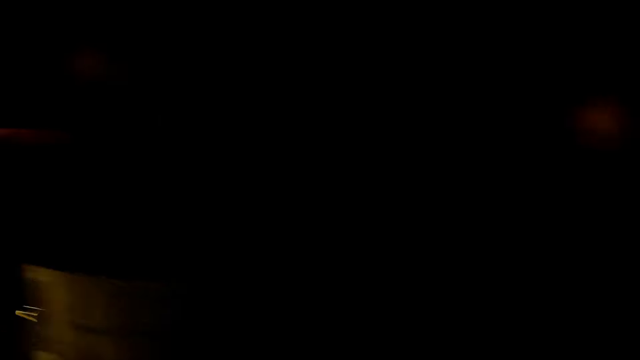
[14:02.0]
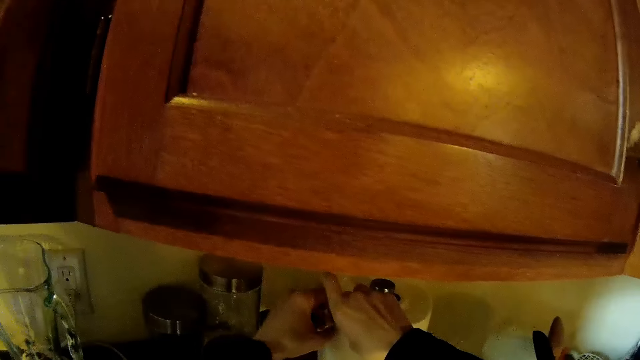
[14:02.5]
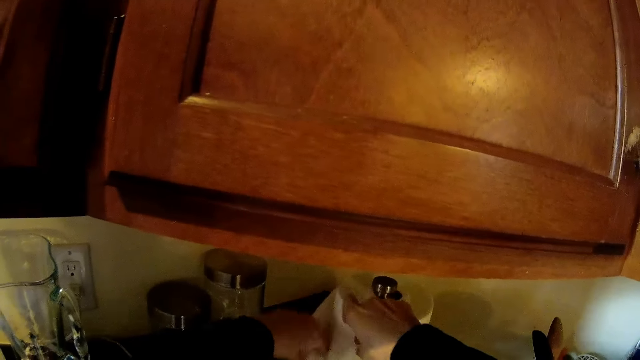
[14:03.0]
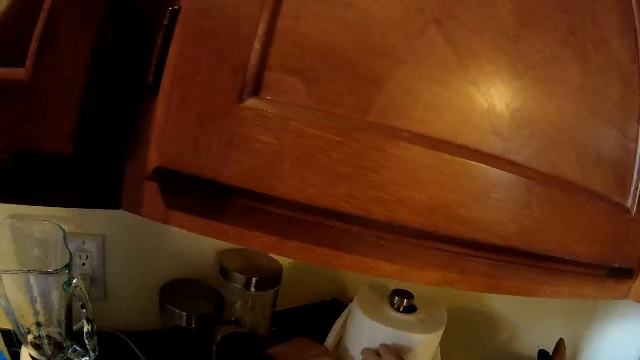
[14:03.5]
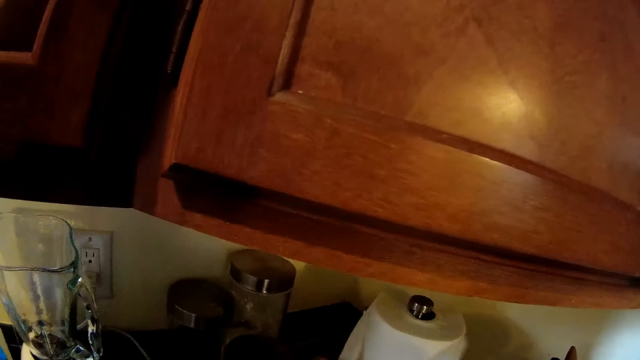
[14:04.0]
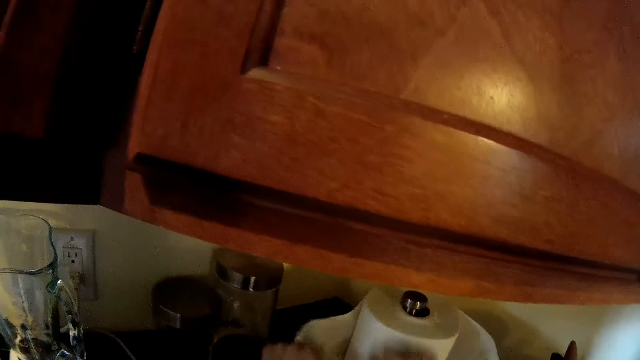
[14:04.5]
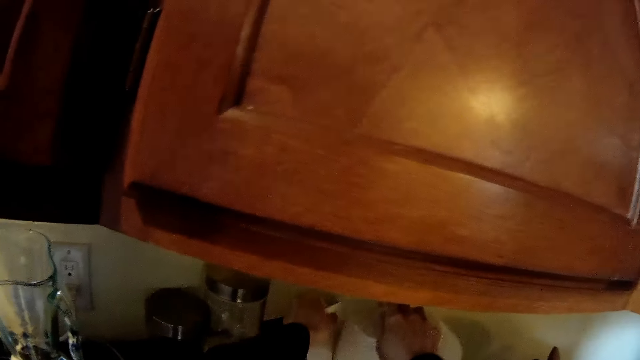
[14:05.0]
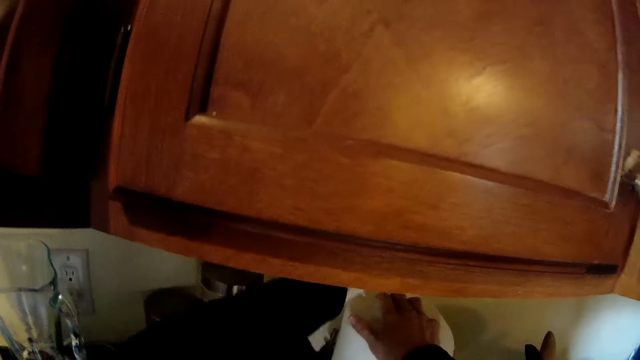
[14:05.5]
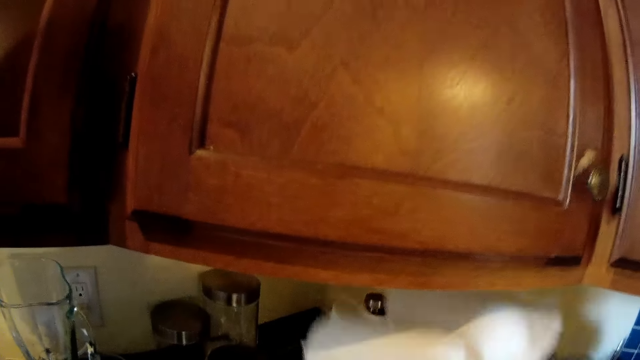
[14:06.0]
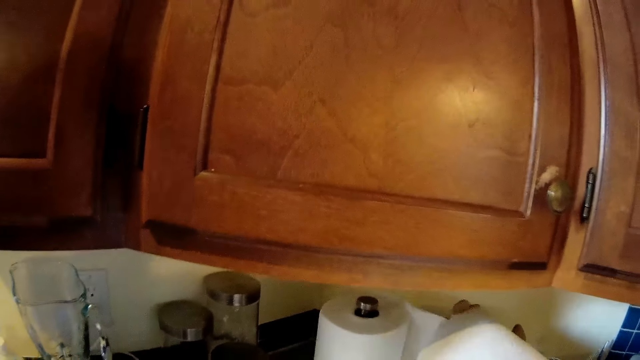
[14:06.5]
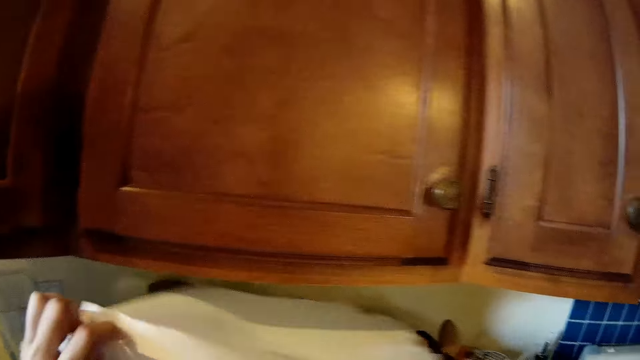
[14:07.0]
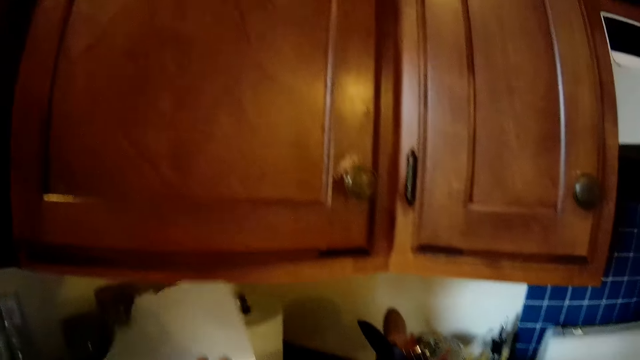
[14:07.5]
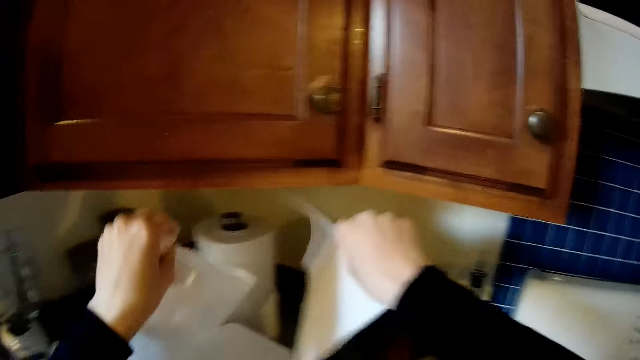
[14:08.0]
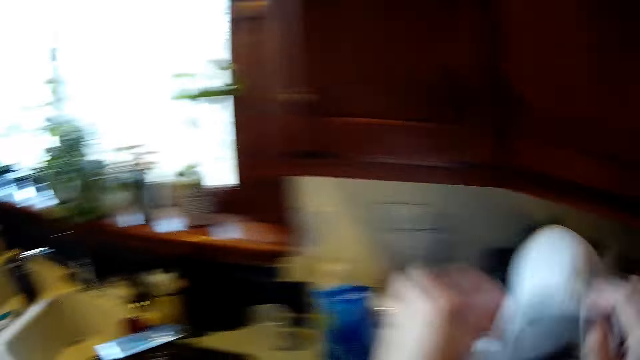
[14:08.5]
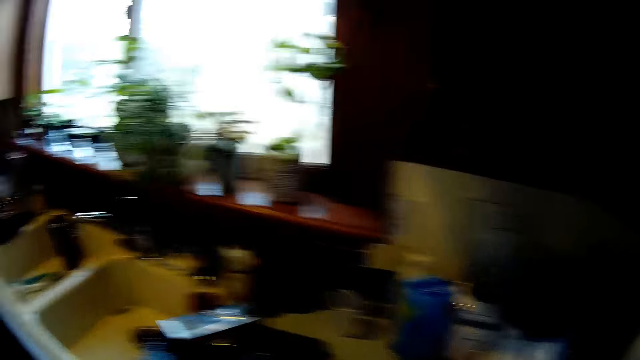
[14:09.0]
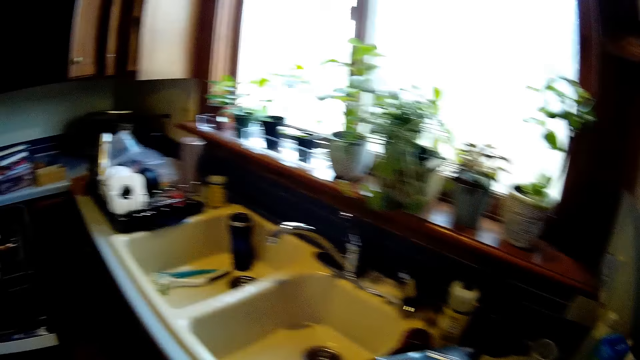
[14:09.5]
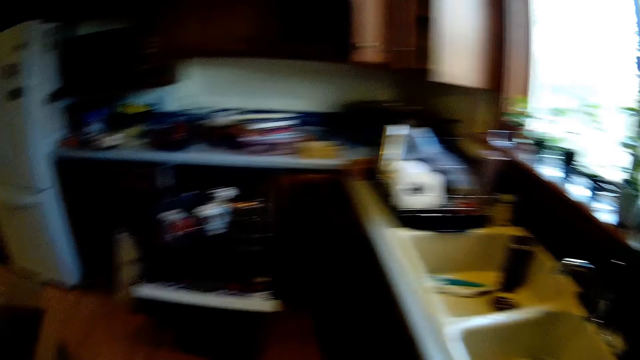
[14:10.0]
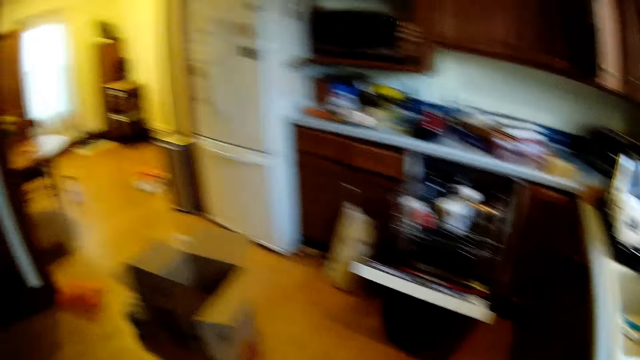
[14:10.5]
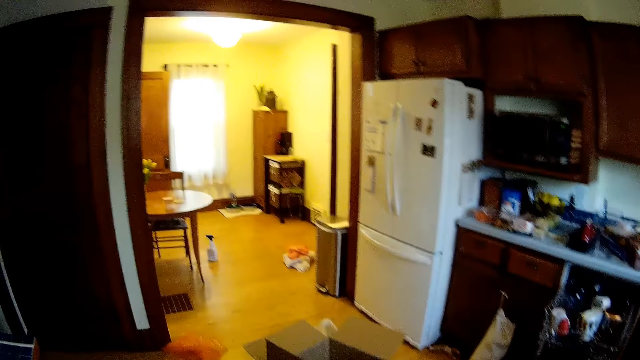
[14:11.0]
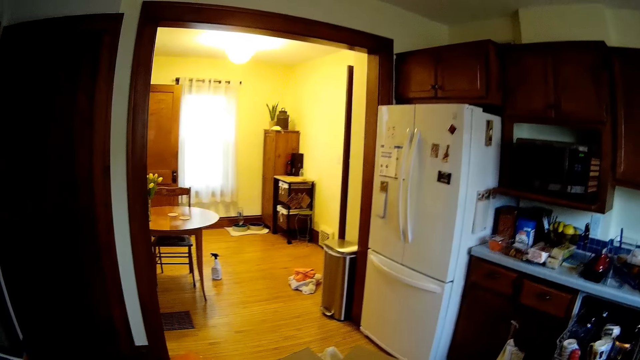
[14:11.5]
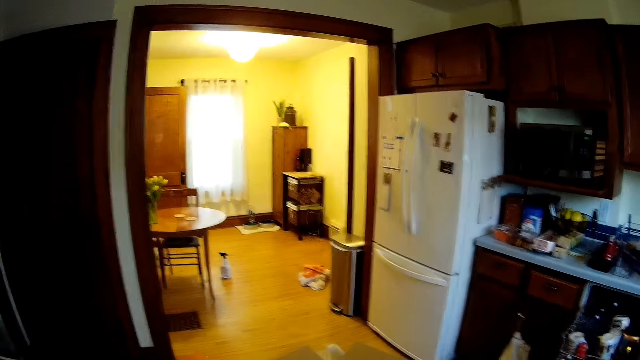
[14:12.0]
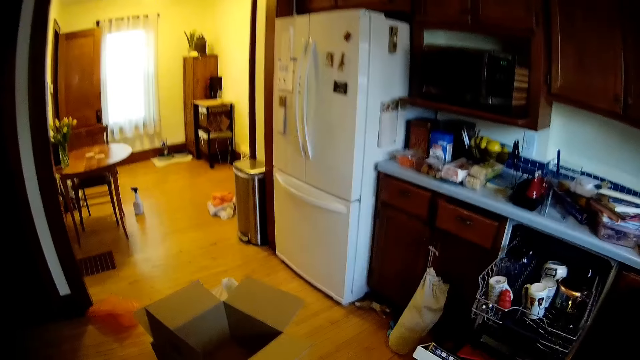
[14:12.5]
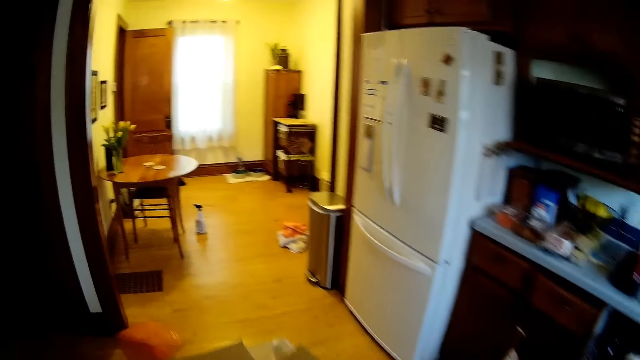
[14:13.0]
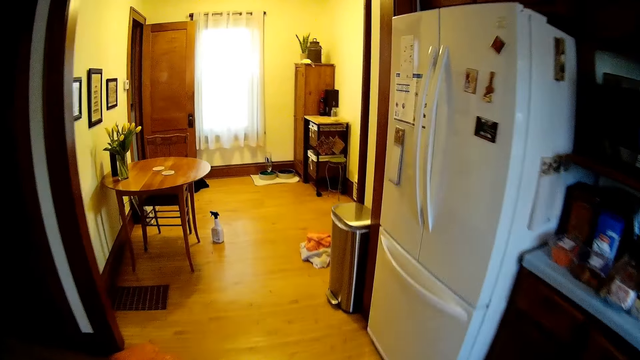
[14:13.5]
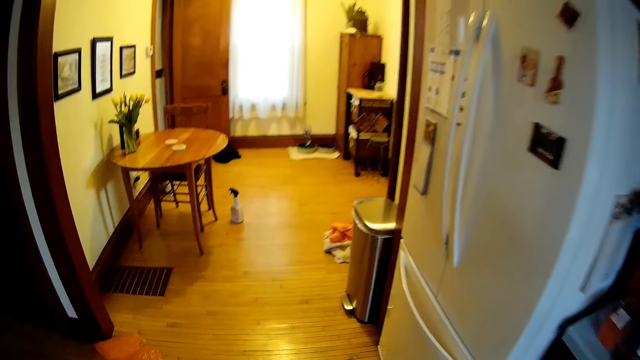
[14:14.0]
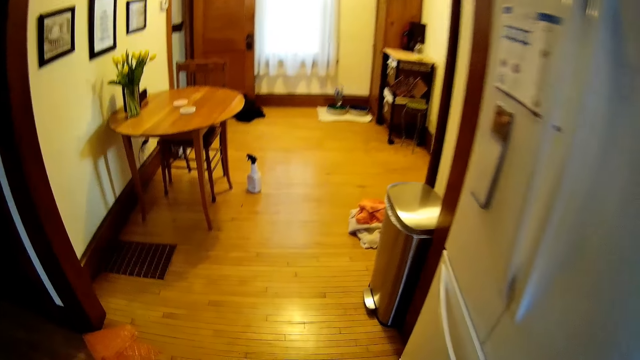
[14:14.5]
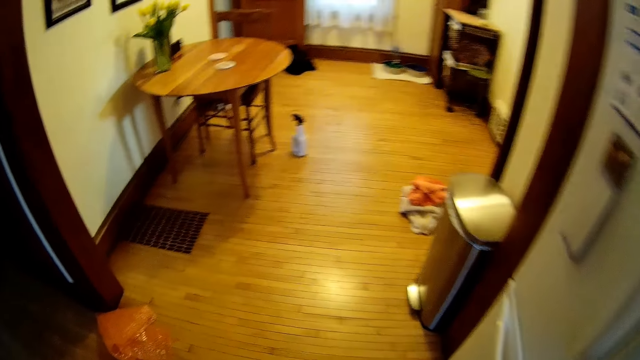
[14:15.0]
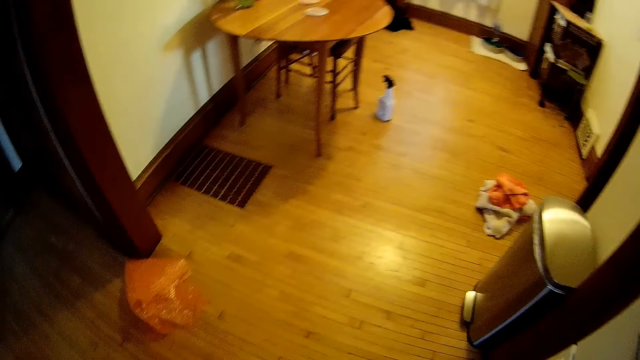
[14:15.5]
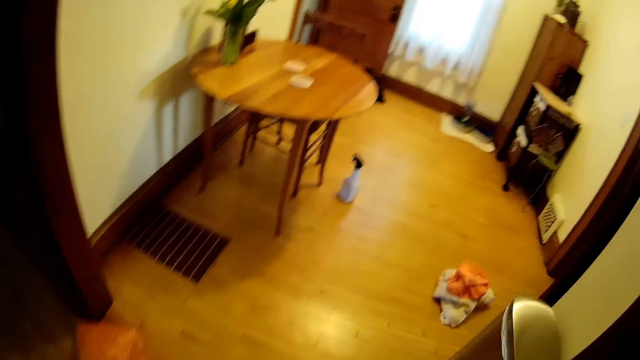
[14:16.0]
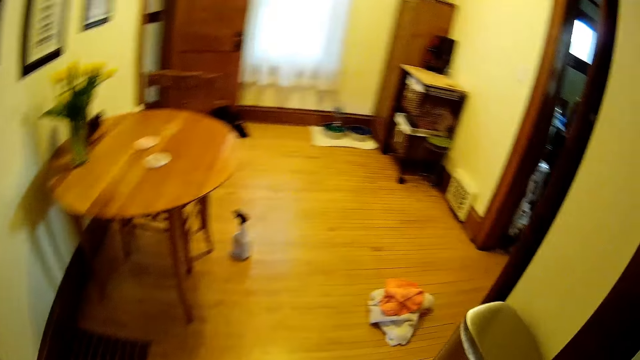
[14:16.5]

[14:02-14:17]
The camera wearer cuts the tissue. They walk to a sitting area.

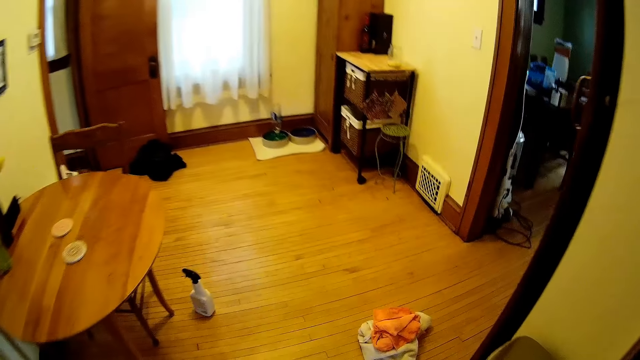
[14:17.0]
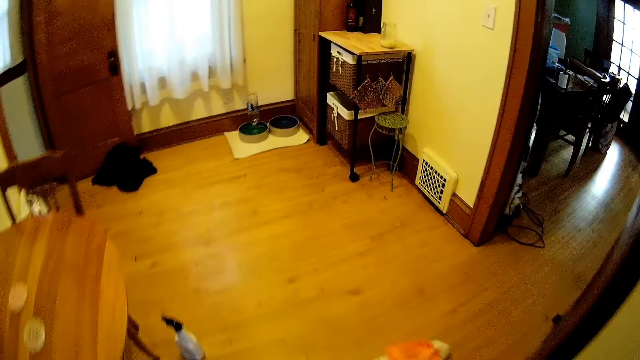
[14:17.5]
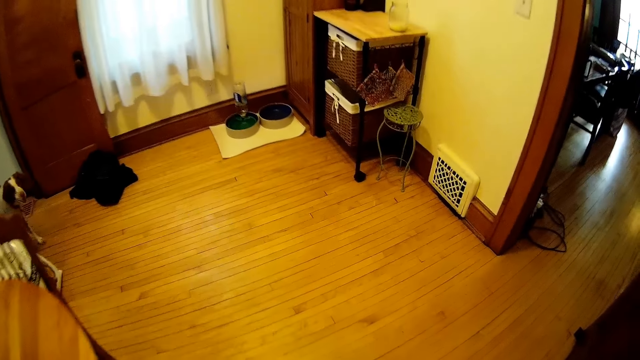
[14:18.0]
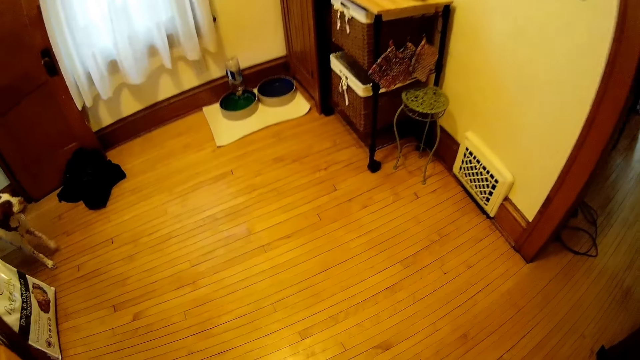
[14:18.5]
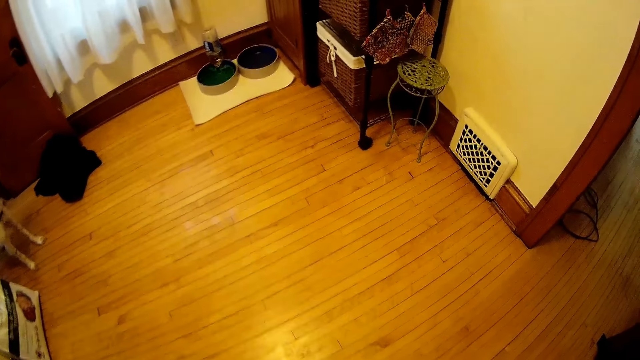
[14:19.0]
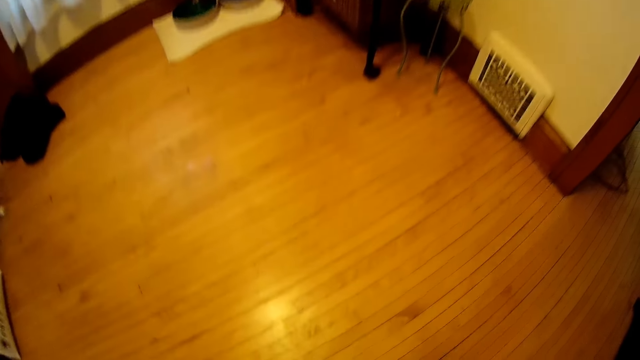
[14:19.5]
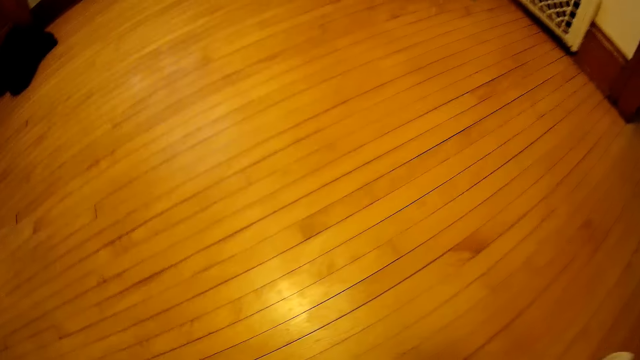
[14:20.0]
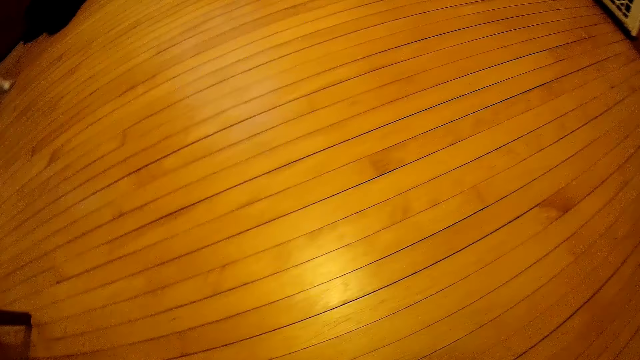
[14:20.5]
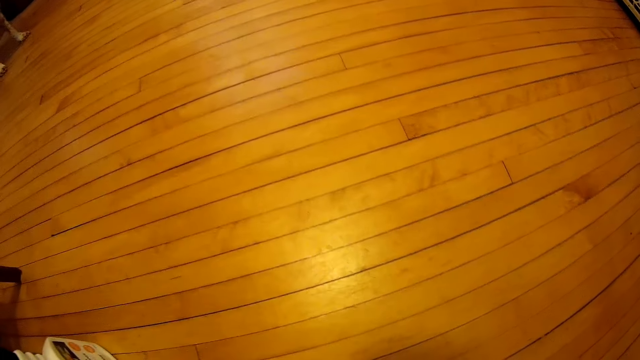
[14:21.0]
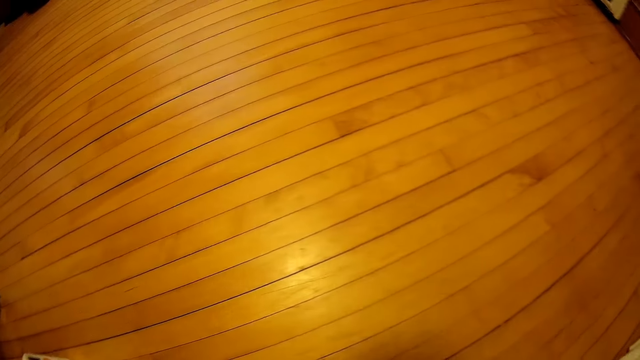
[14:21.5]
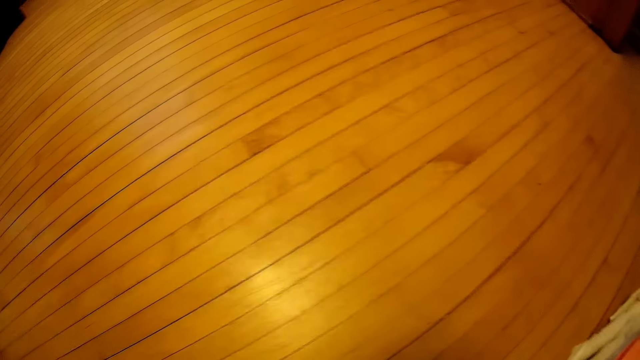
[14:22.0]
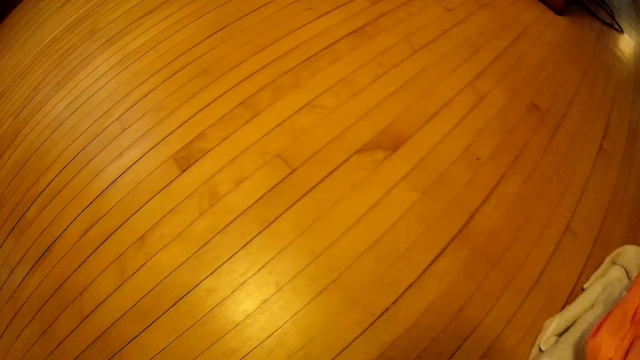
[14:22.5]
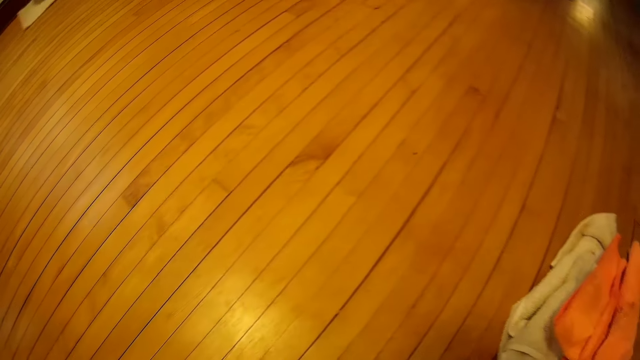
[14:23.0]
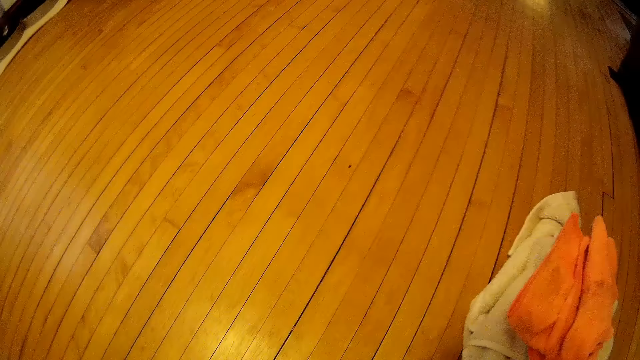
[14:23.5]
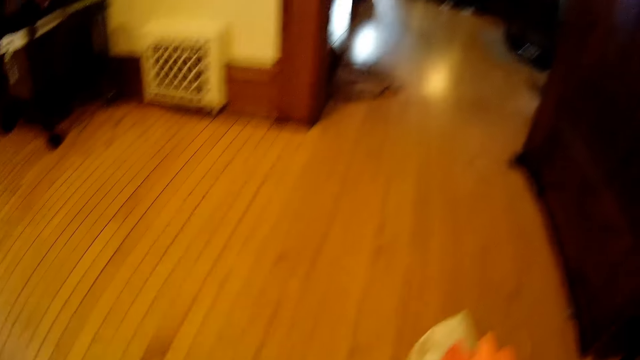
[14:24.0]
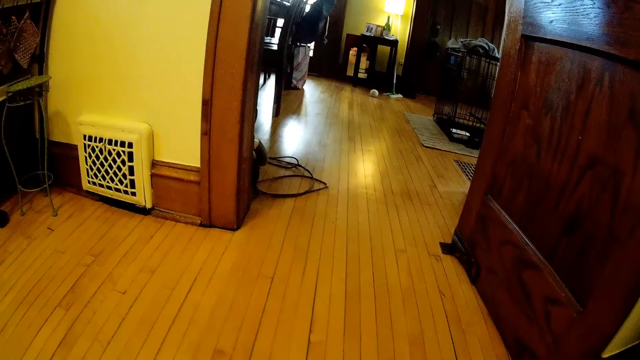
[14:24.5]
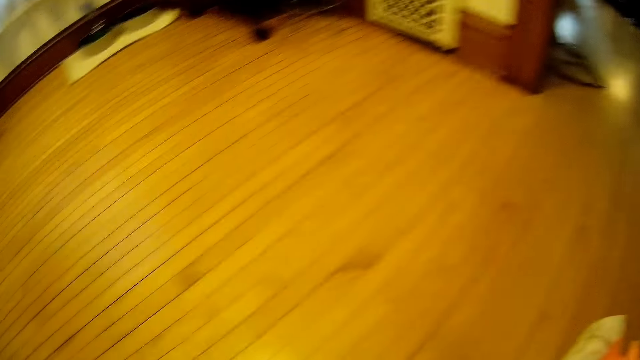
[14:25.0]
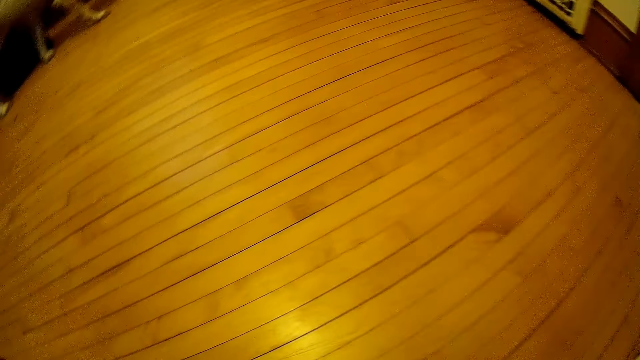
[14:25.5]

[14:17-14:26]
A dog walks into the sitting area.
